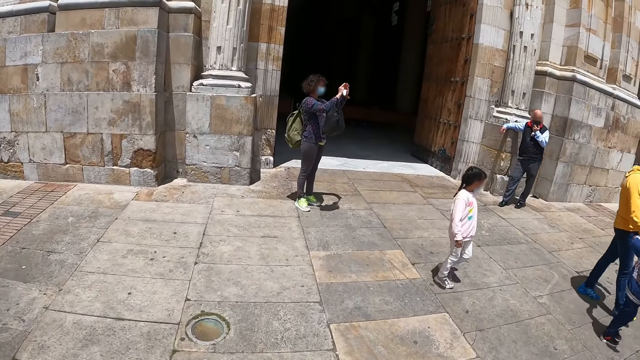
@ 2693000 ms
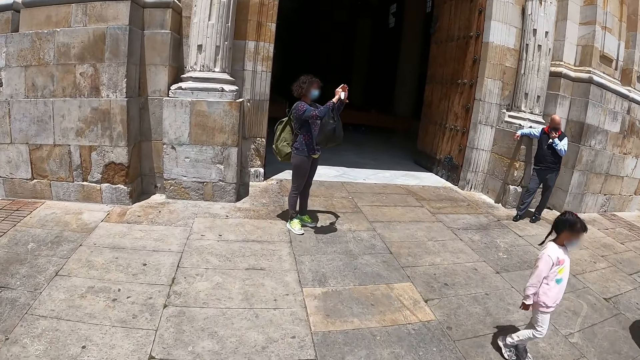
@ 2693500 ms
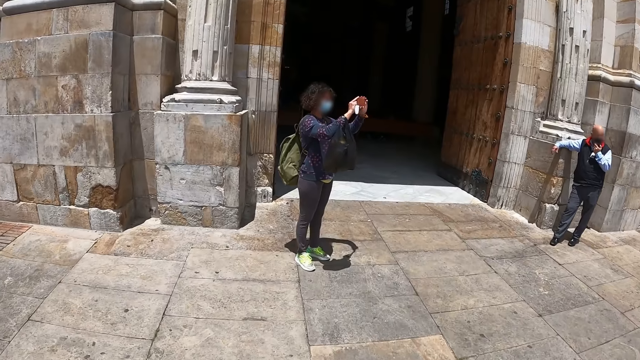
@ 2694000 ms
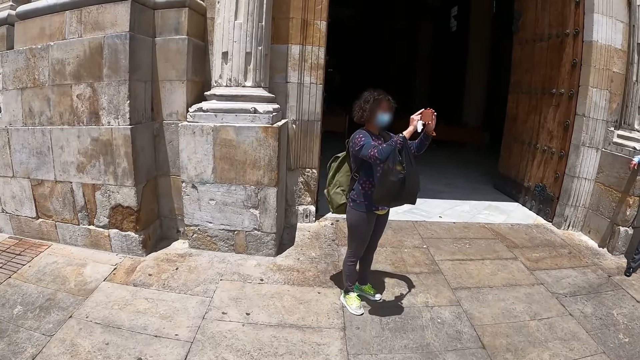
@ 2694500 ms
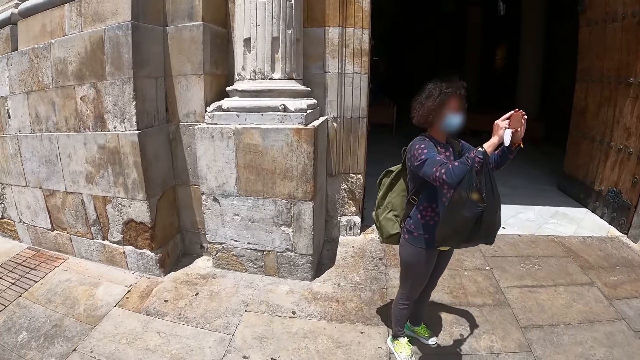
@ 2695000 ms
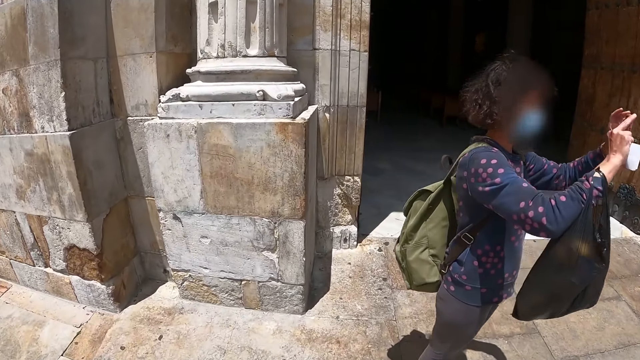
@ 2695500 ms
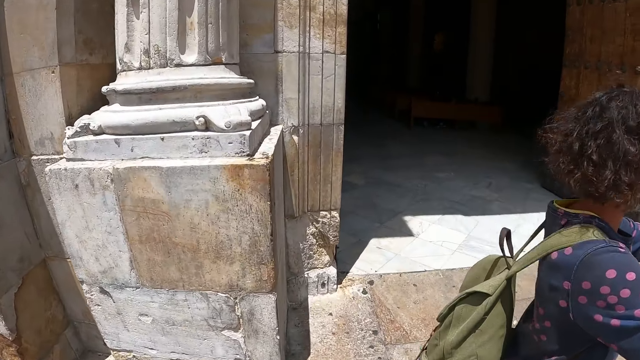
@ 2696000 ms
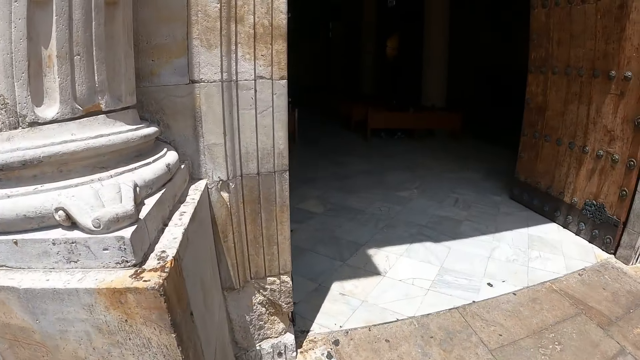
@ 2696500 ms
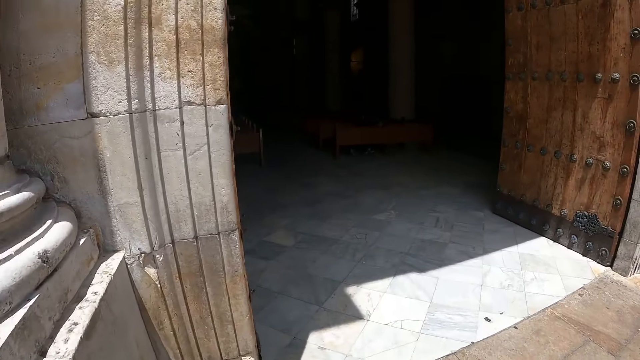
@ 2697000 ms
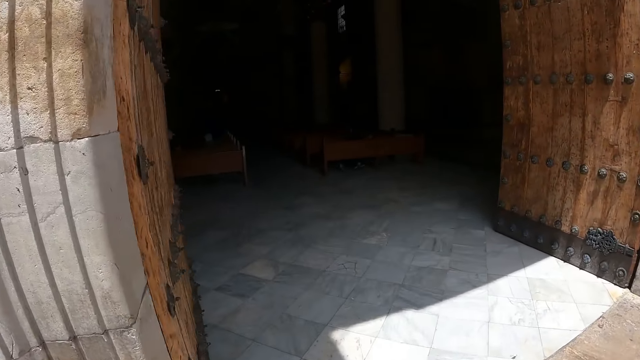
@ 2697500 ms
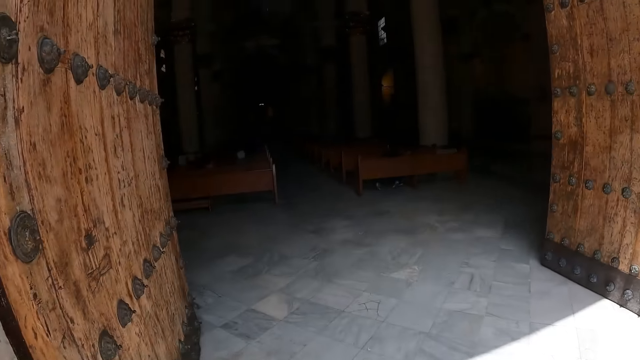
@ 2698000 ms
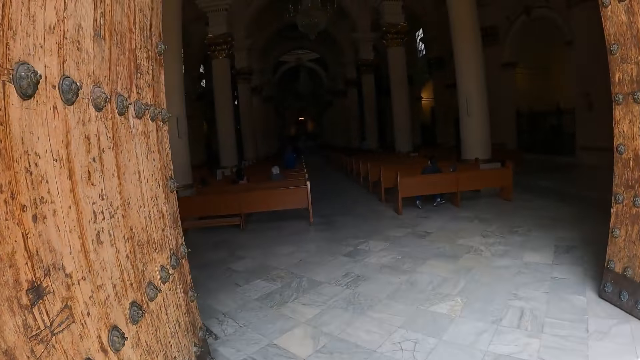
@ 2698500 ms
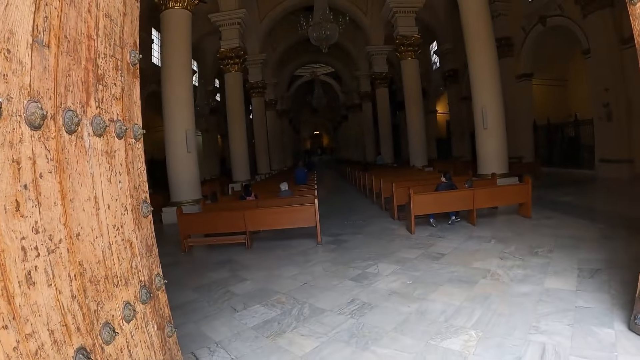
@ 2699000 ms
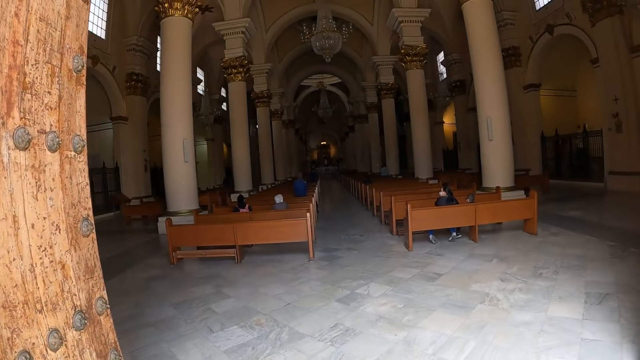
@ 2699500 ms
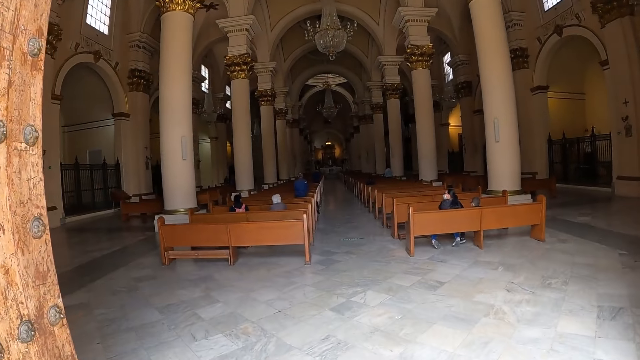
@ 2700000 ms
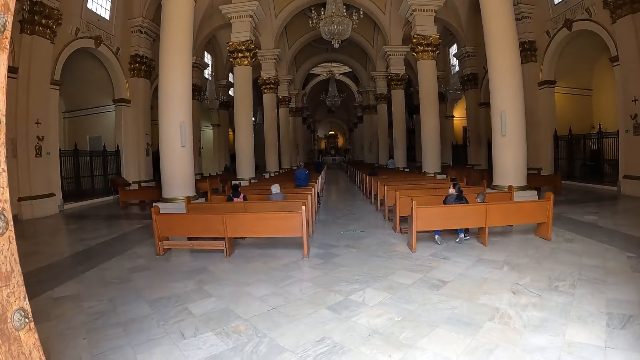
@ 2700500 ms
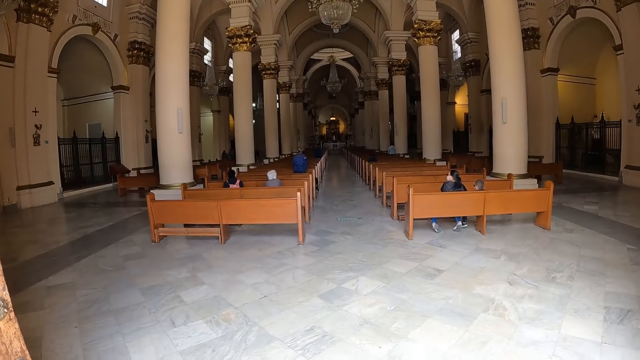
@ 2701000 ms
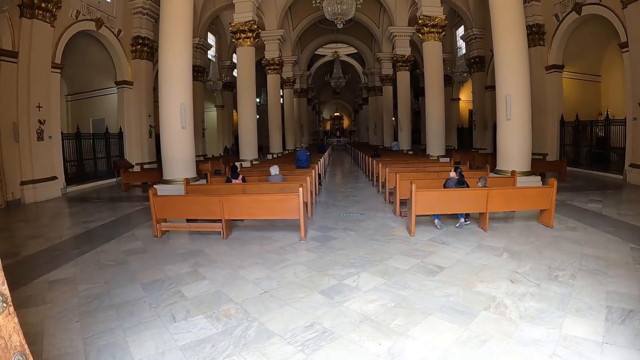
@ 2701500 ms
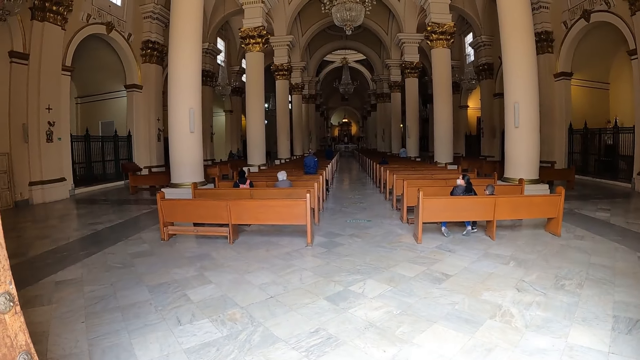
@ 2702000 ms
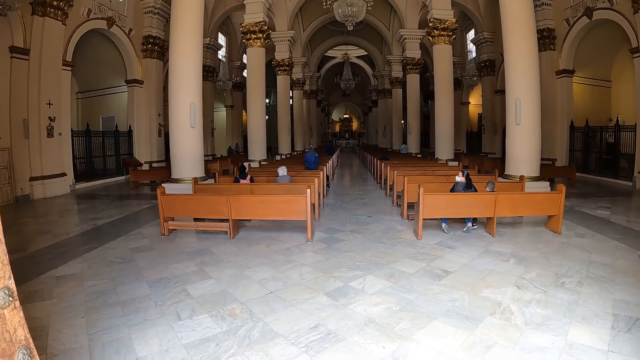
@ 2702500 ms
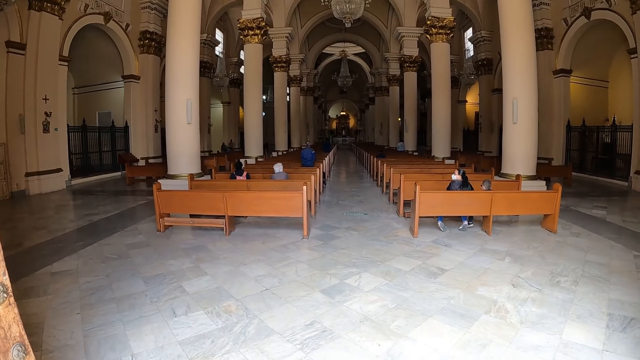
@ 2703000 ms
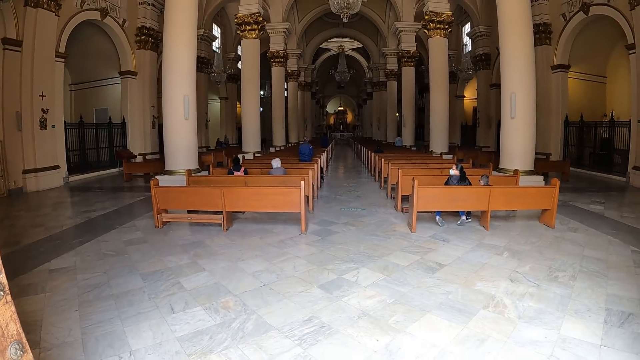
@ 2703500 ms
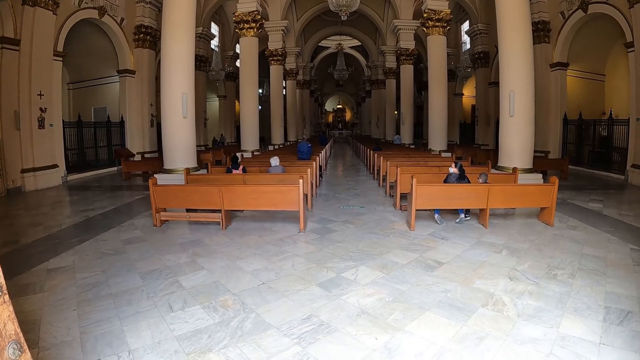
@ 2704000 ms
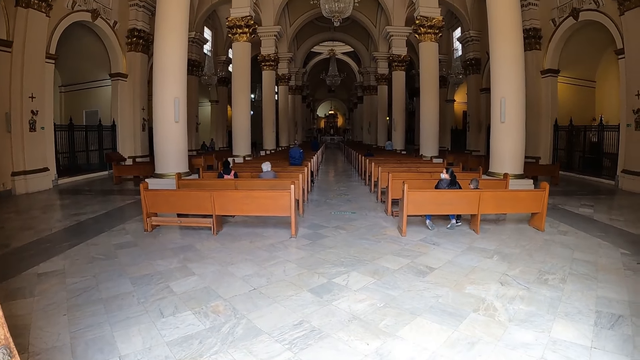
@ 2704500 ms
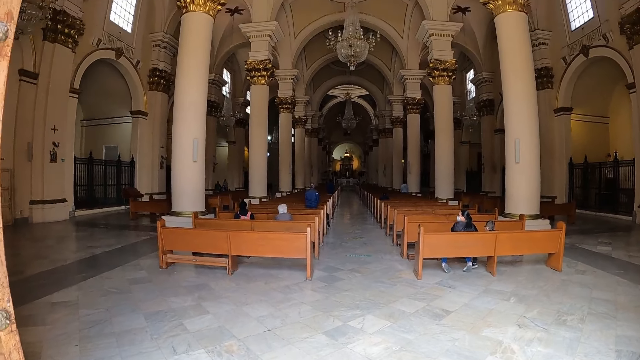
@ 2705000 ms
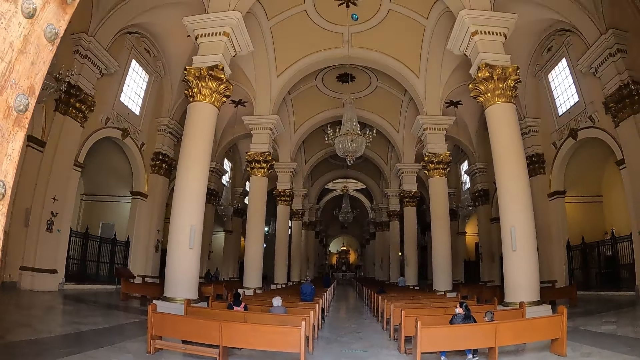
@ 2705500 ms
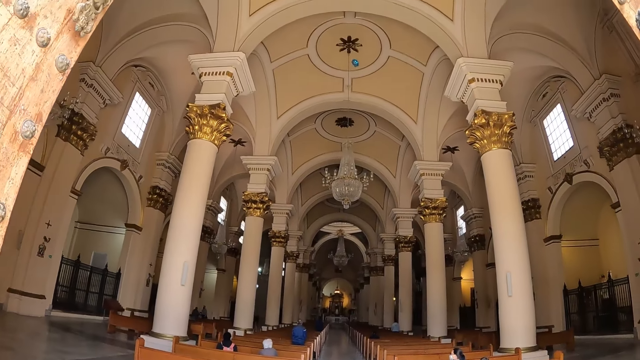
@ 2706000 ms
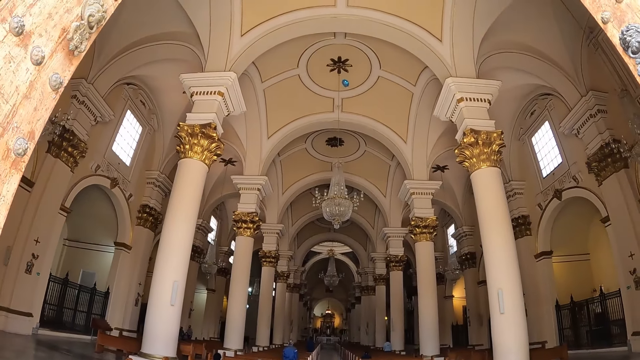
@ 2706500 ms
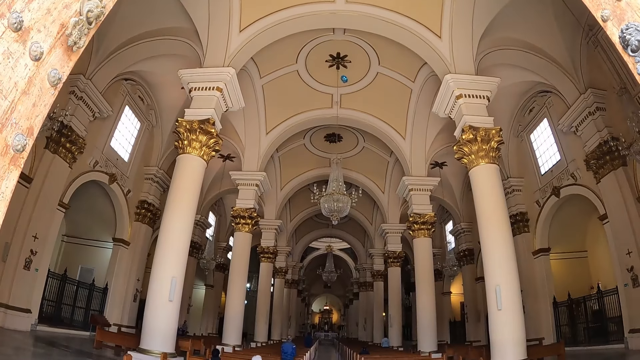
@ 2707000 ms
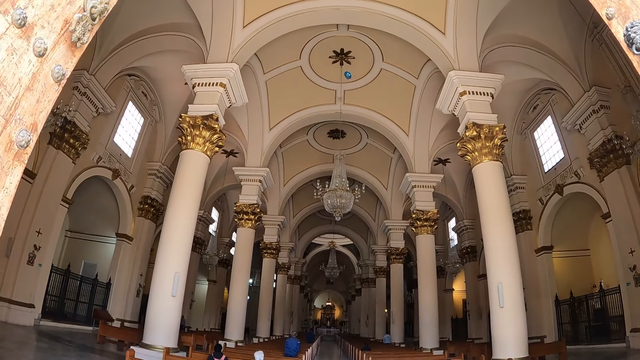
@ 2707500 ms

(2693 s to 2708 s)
A woman takes photos with a mobile phone. The camera wearer enters a building. They look inside the building.

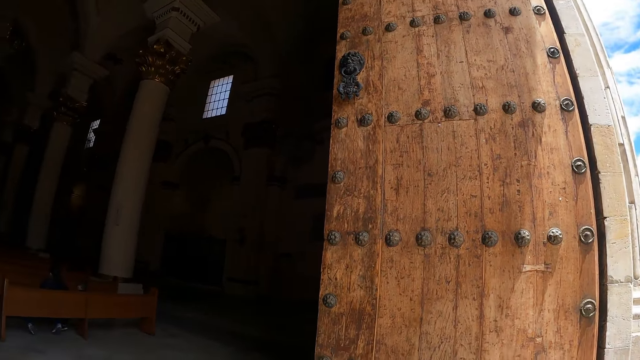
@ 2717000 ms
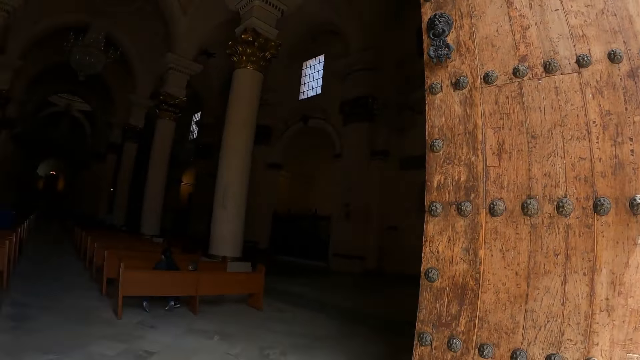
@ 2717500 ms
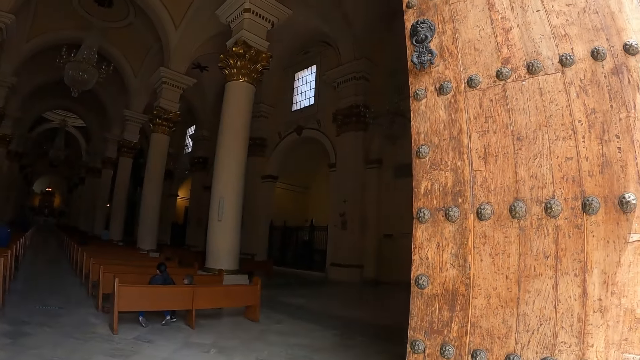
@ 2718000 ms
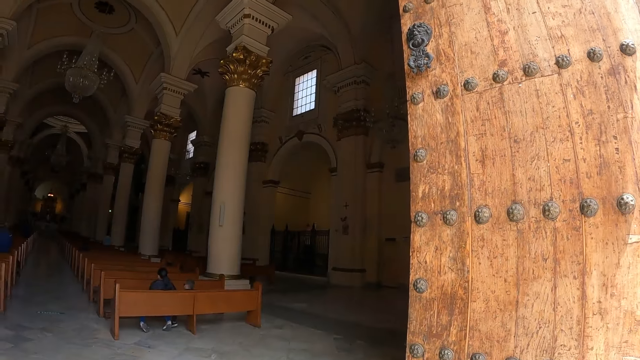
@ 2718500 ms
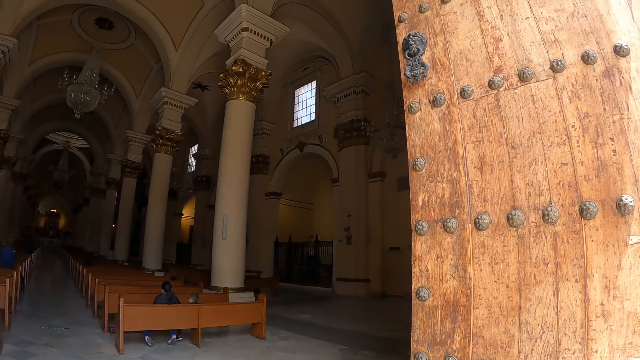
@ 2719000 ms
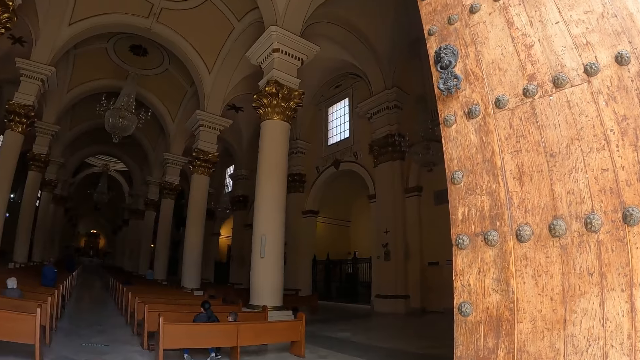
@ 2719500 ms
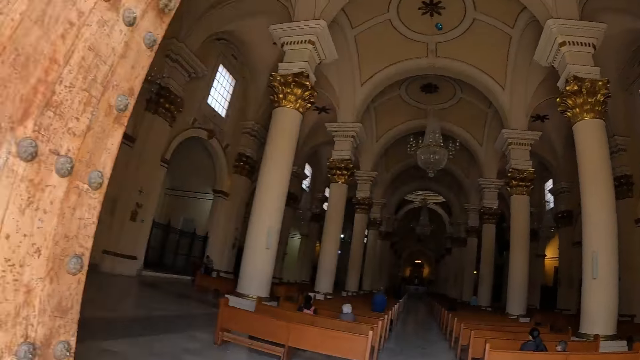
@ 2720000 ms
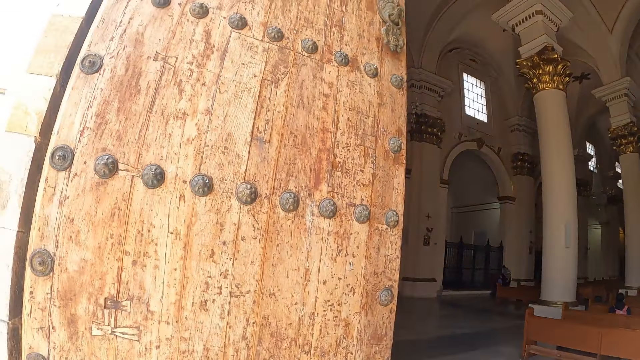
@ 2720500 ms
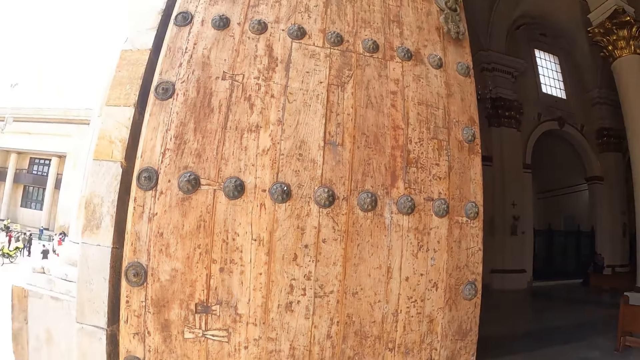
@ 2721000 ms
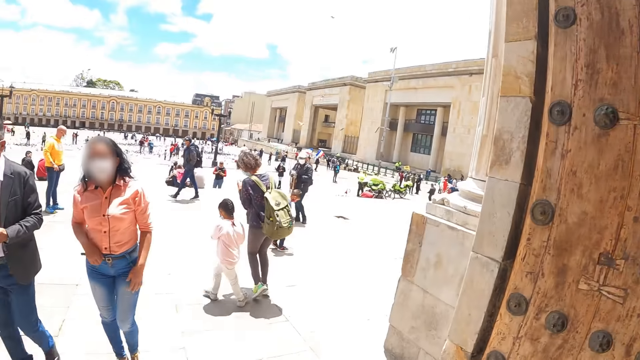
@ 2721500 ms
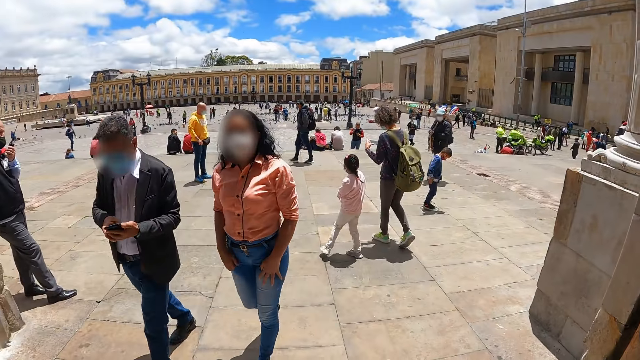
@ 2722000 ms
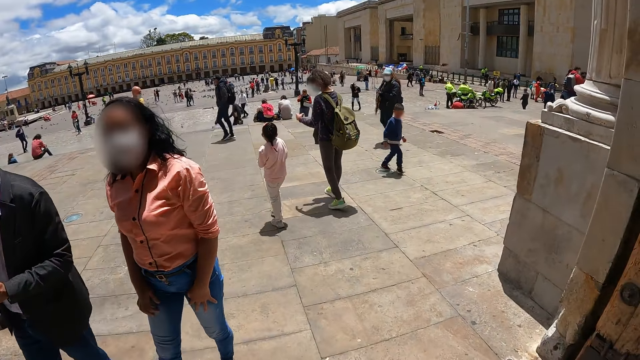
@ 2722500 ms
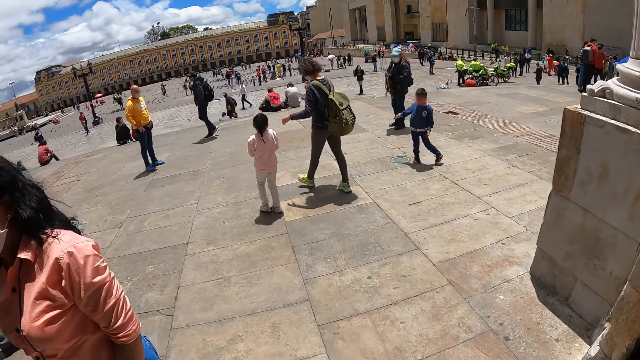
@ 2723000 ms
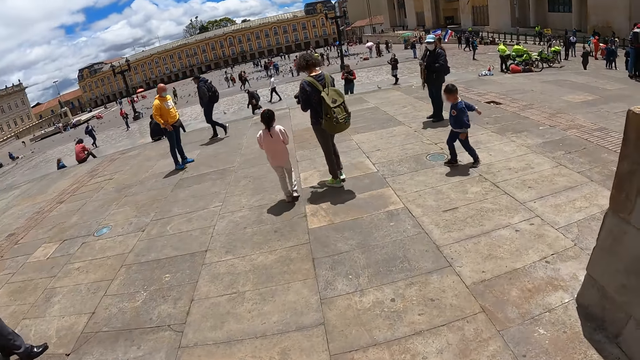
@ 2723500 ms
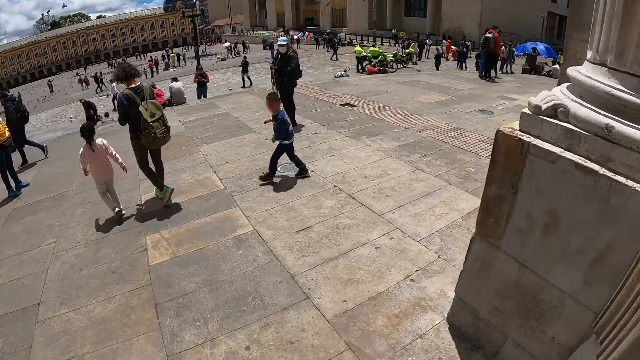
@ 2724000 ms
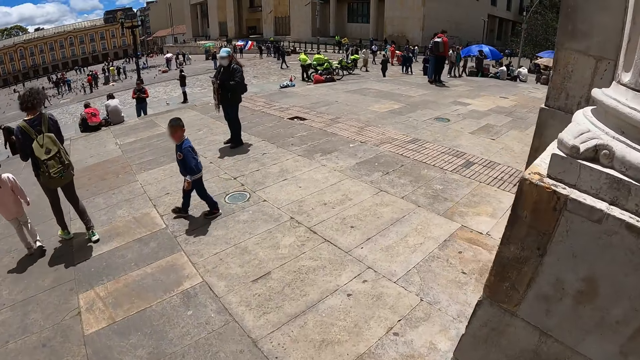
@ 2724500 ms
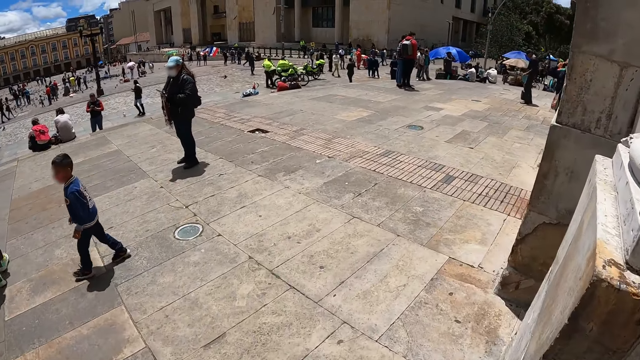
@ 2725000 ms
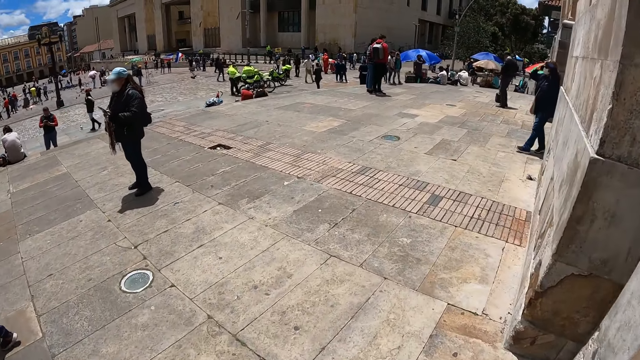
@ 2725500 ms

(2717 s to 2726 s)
The camera wearer turns to the other side. They walk beside the building.
